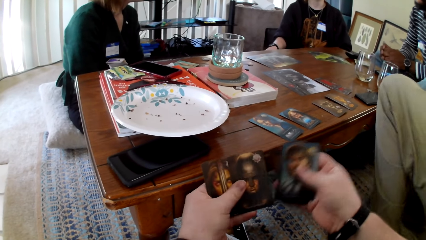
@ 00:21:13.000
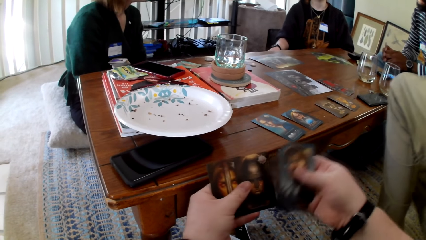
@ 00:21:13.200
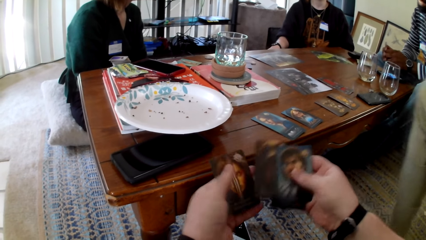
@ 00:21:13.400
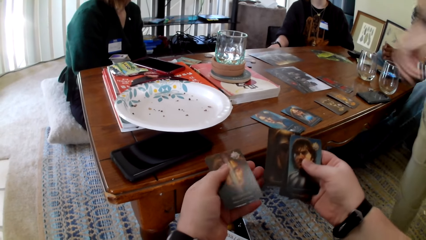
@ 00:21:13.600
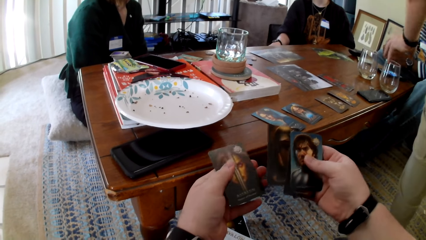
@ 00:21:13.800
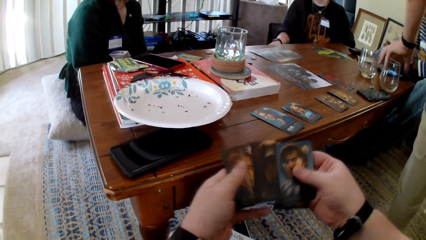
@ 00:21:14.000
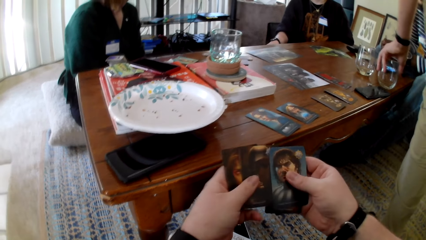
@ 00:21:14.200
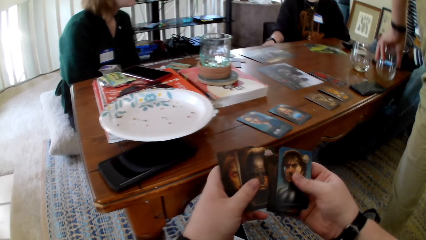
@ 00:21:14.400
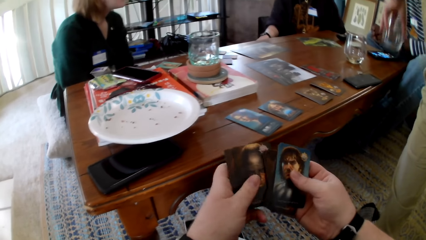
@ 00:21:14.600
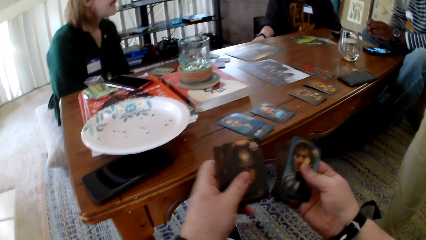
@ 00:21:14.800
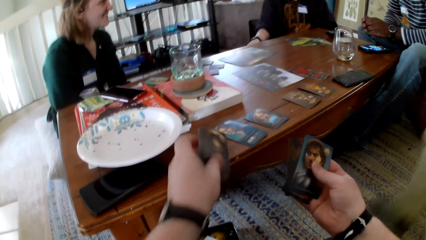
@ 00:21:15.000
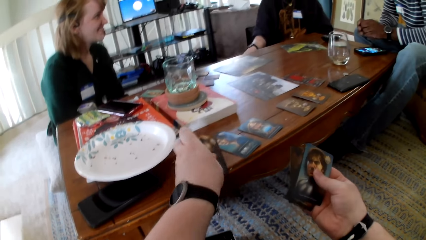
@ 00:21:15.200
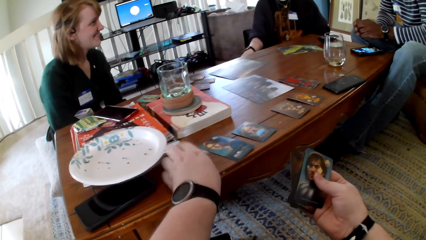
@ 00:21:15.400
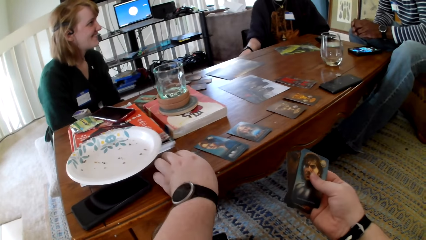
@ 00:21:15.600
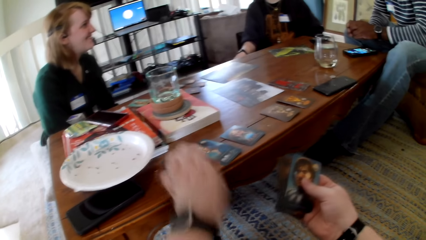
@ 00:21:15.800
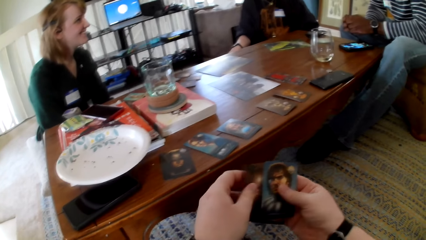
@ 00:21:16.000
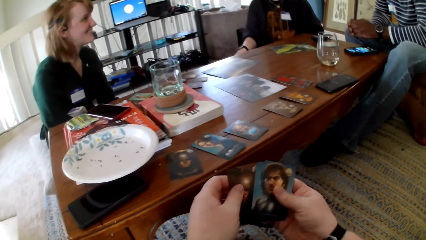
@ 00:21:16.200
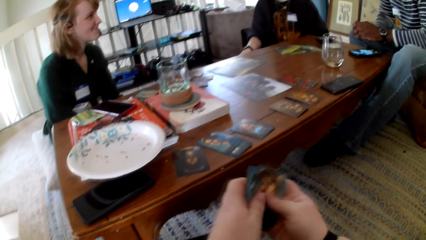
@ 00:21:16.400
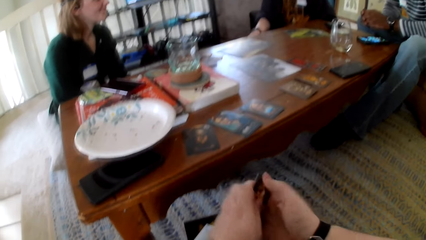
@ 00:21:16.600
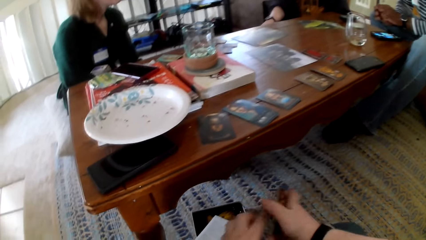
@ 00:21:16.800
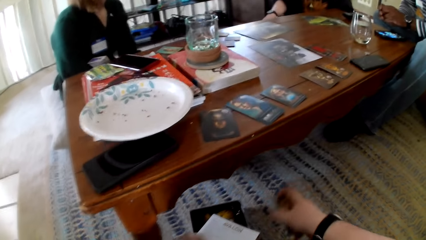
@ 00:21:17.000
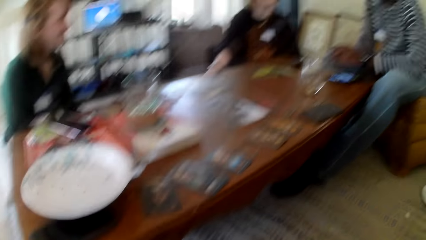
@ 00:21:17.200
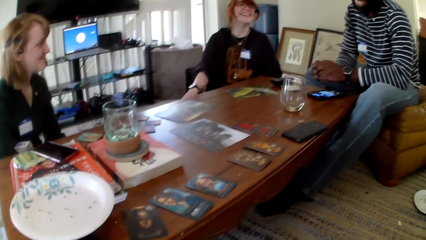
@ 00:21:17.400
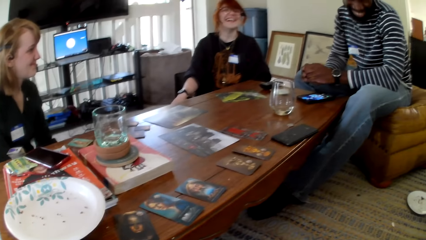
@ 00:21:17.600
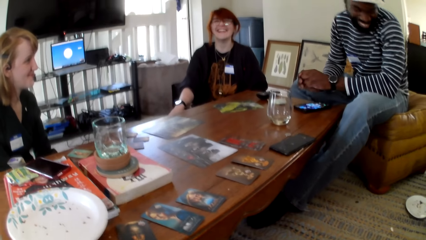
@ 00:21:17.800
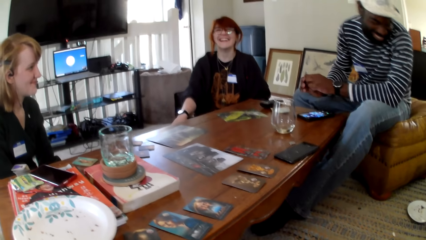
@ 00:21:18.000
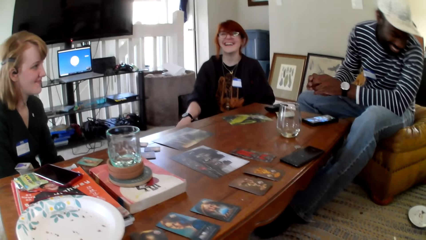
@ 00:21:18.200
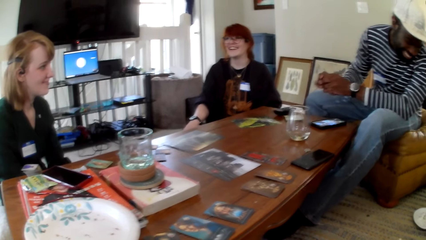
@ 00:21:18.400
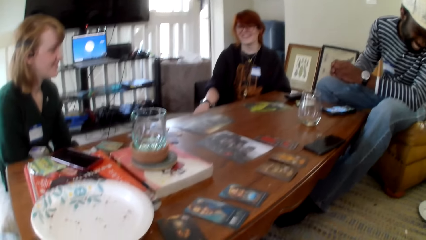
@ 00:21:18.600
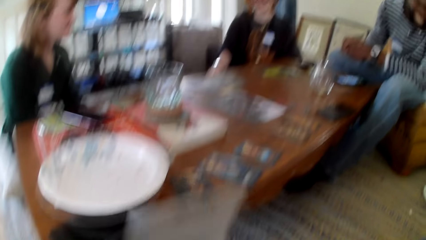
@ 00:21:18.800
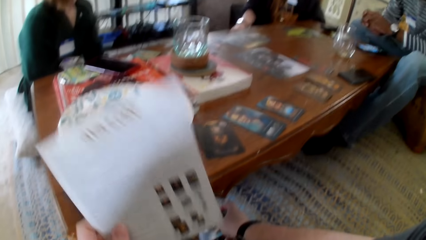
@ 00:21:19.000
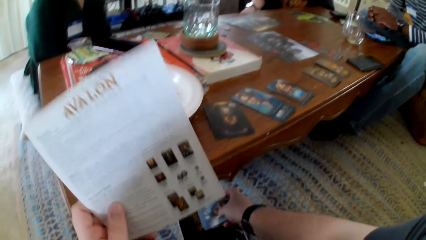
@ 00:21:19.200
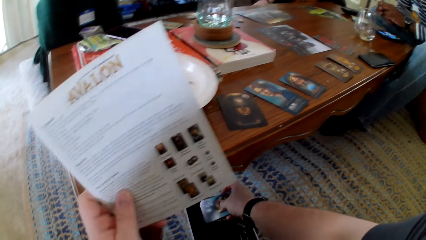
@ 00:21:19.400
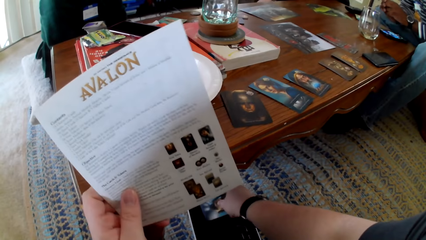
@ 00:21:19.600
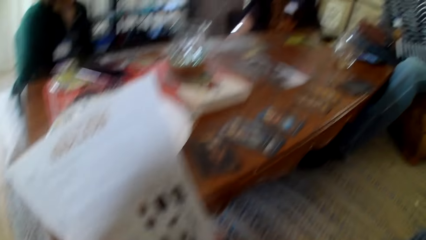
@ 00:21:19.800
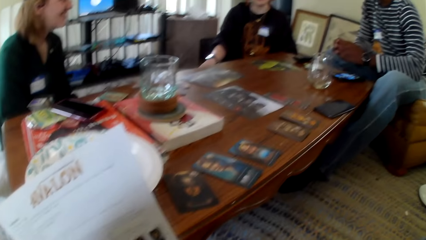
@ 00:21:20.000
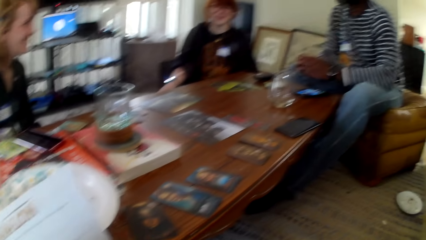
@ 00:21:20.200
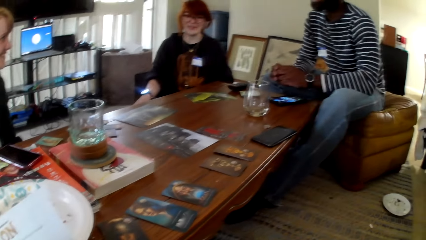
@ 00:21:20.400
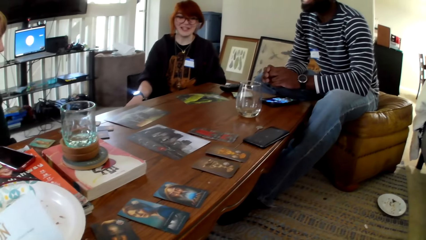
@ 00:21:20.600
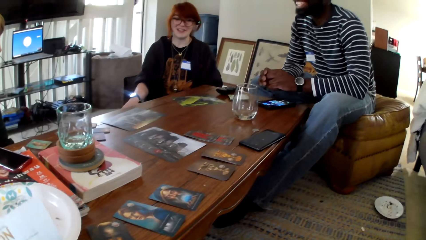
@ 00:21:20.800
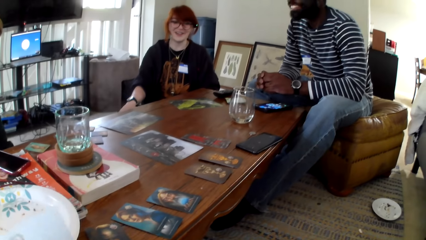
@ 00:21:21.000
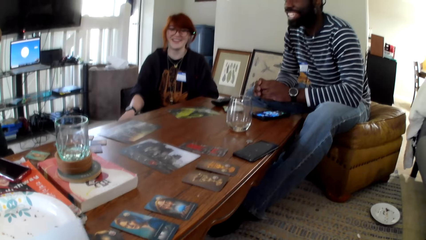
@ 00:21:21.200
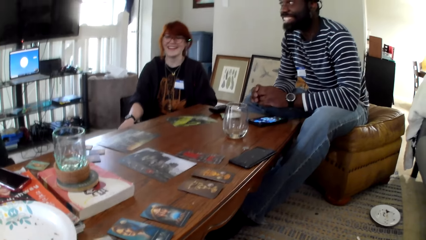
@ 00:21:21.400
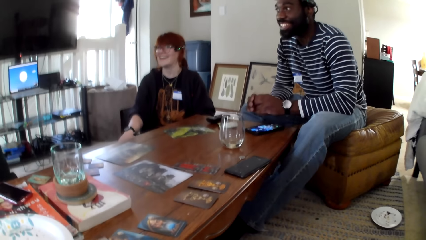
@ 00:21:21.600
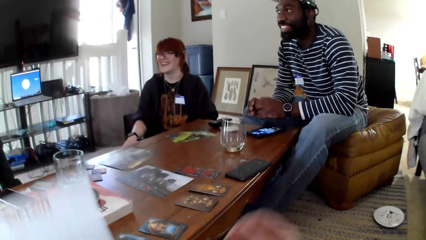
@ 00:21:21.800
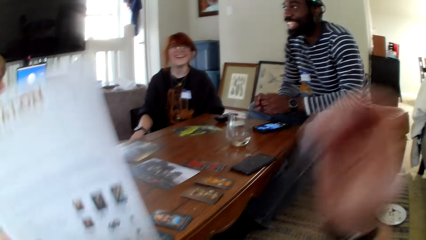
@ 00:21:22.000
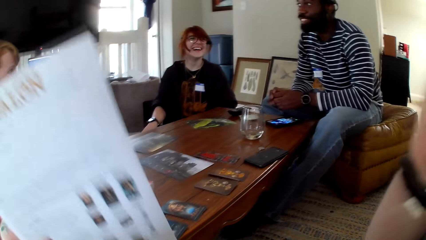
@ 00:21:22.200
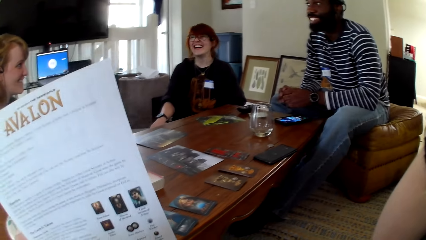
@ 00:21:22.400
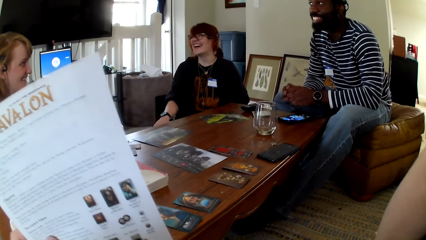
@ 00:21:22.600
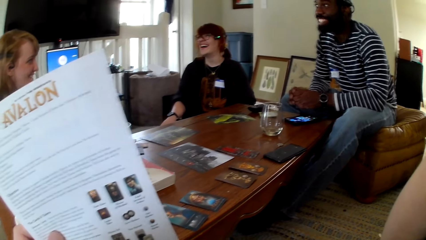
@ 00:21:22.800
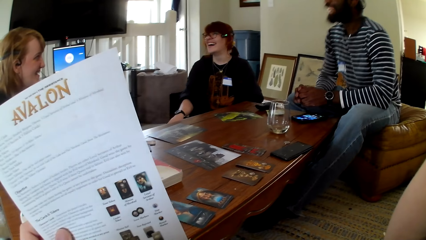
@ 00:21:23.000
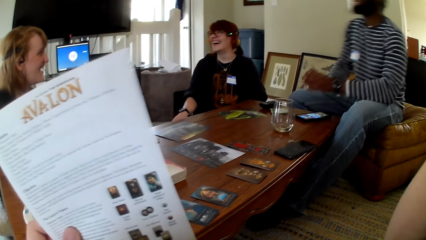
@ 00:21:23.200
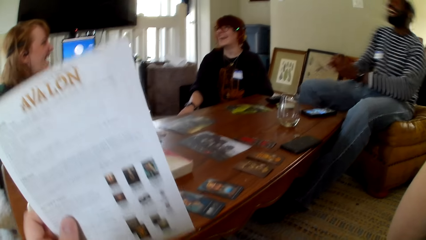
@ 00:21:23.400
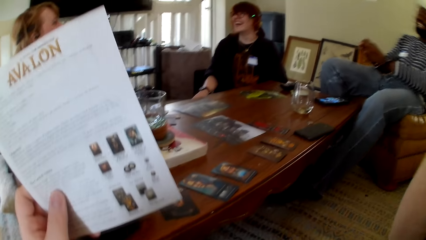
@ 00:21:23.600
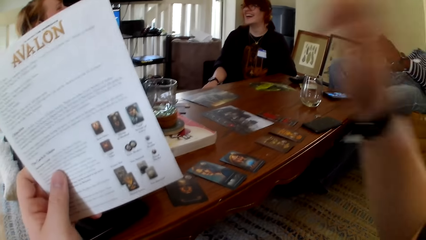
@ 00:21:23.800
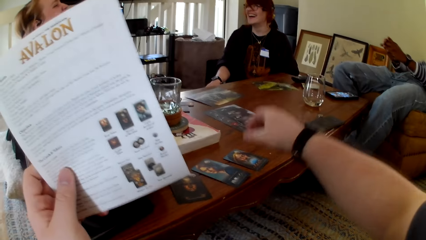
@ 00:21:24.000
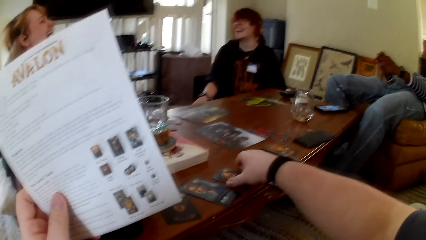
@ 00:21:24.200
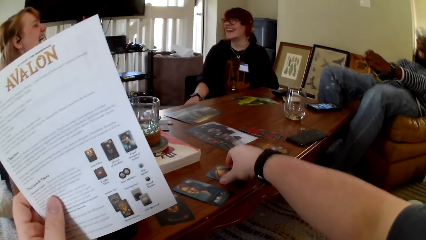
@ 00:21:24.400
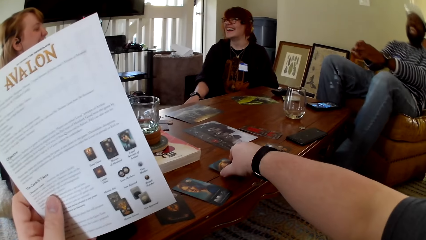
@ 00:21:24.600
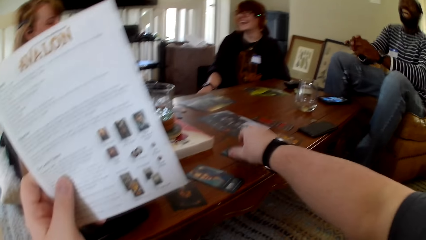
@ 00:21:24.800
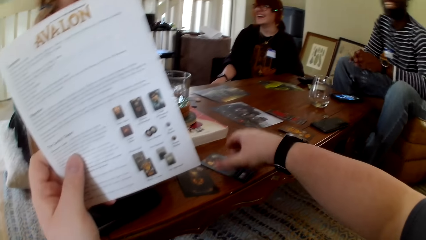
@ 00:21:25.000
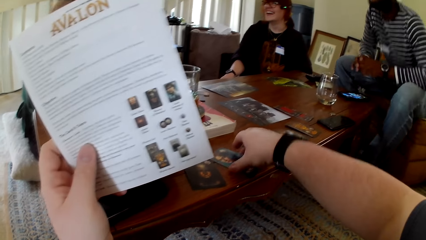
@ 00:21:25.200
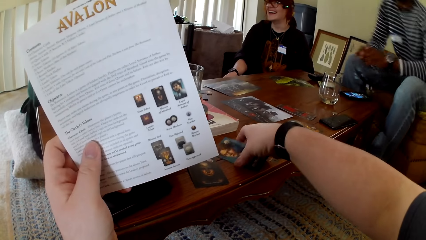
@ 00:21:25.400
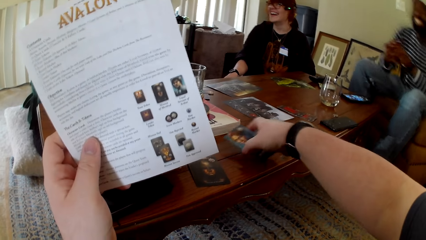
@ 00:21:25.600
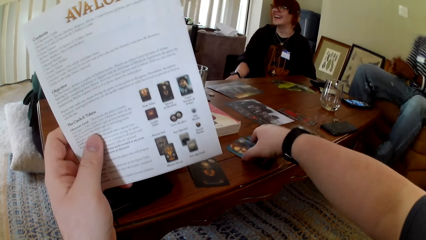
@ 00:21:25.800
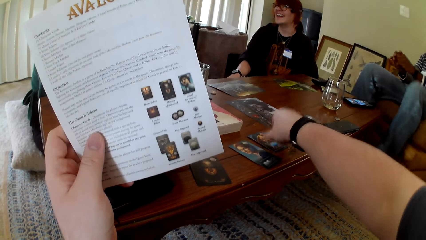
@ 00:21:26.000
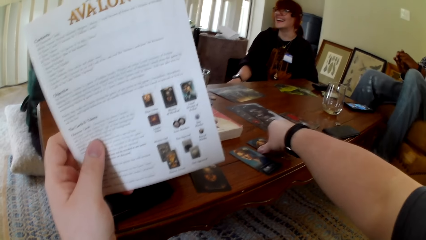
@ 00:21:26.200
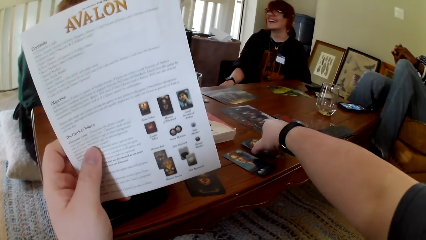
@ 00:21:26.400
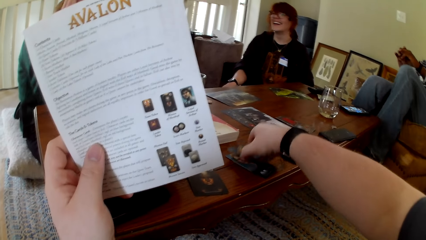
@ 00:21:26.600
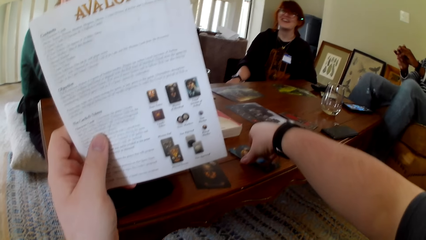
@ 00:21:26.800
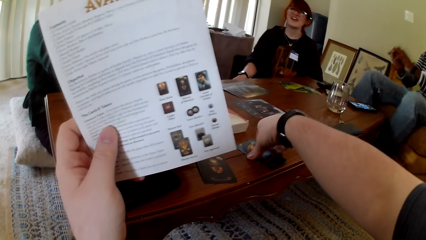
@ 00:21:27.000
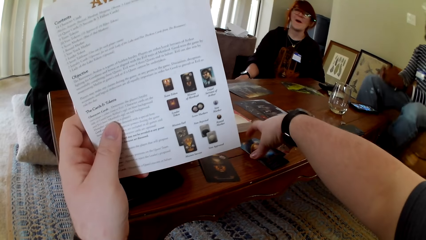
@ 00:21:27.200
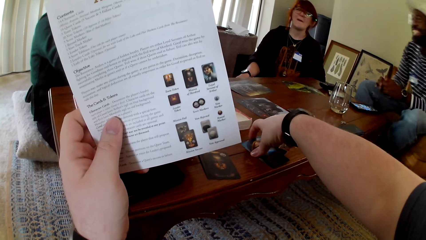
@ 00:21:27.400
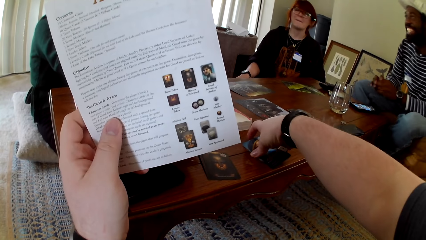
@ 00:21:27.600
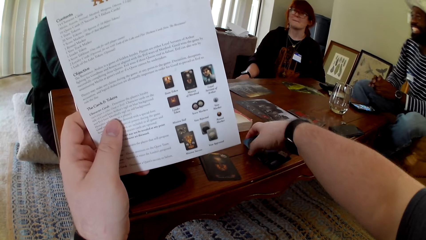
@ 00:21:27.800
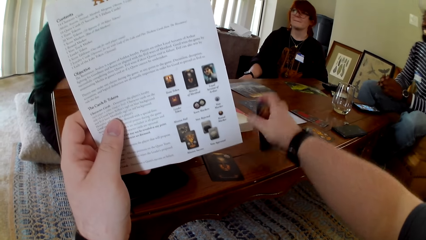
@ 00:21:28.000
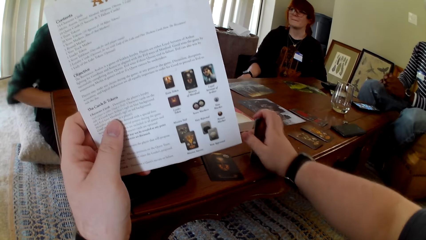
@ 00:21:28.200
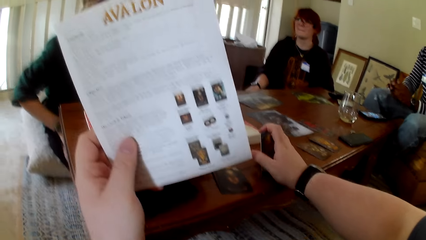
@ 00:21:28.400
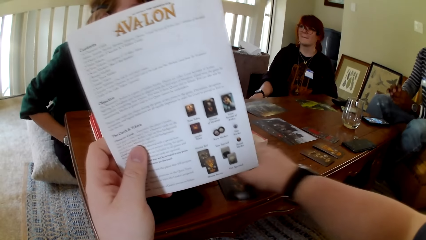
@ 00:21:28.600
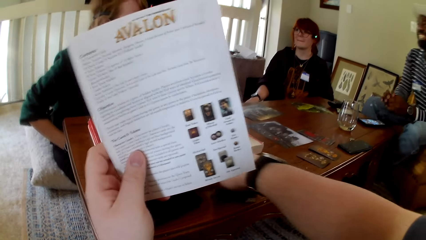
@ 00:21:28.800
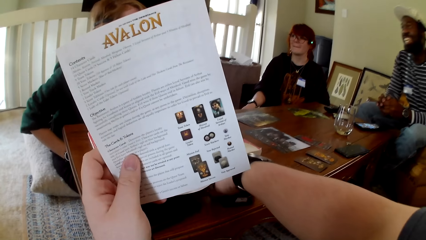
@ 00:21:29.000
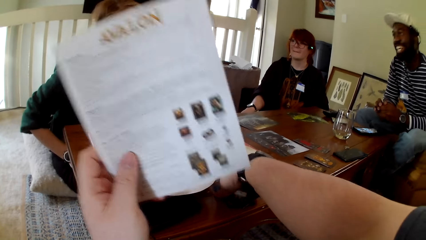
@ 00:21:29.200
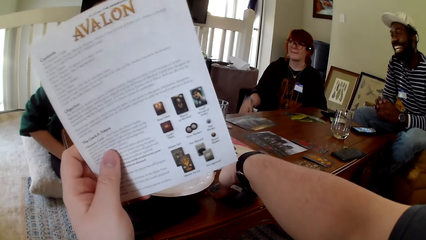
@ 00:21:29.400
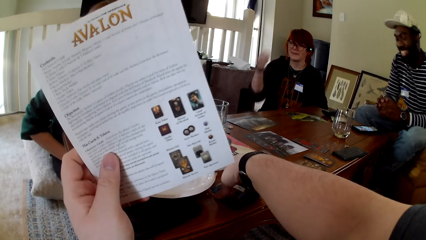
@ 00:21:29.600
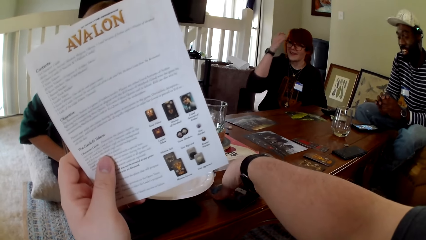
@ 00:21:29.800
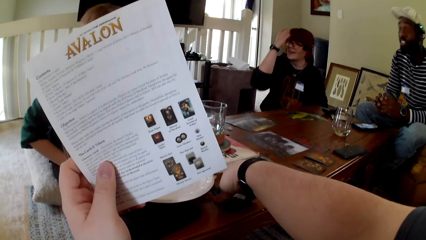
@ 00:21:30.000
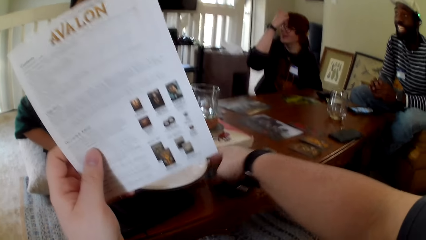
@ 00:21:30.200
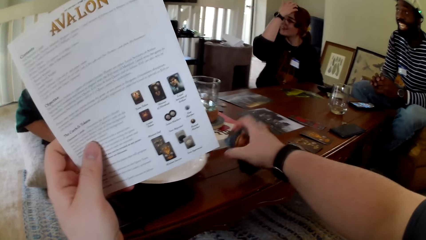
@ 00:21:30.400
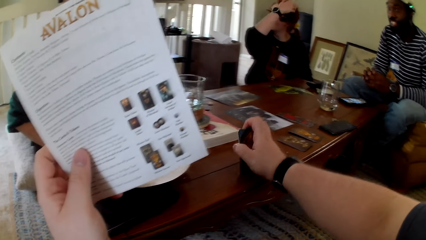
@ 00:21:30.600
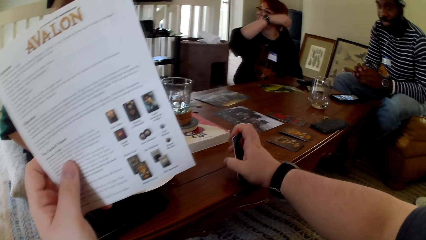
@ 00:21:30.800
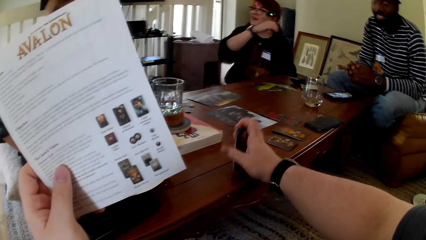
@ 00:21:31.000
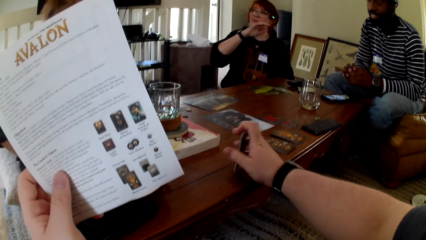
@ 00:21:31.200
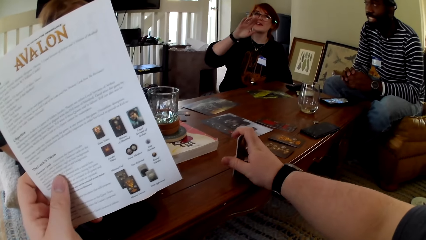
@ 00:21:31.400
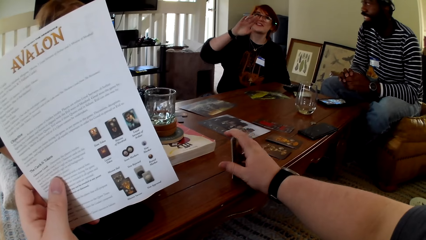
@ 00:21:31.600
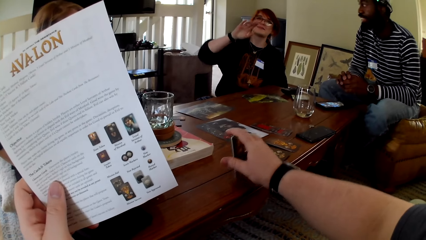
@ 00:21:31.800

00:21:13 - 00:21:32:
A man stands up and picks up a glass. The man touches the glass. The camera wearer puts the cards on the table and checks the cards. He puts the cards on something. He touches a book. He picks up a pamphlet. He lifts his hand. He picks up cards and touches the cards. He puts the cards on the table, picks up a card, and puts the card on a card. He touches the book. He aligns the cards and puts the cards on a card. He picks up the cards, touches the cards and aligns the cards.
